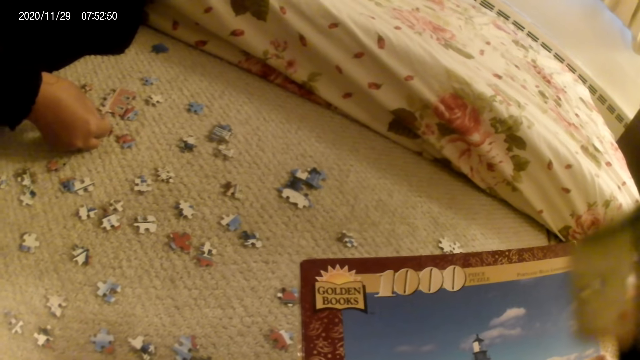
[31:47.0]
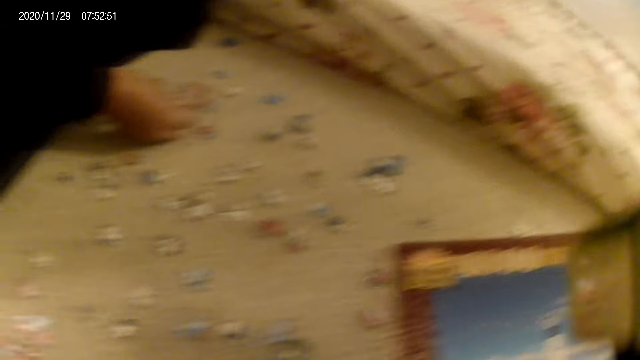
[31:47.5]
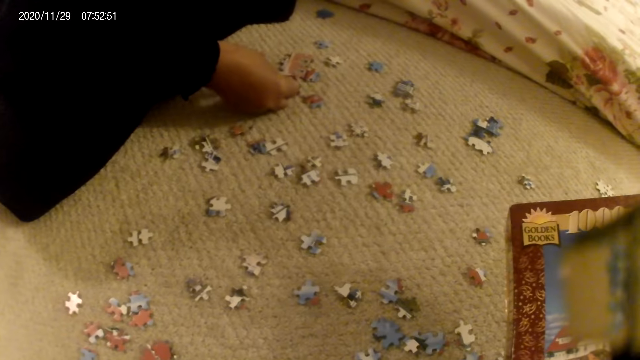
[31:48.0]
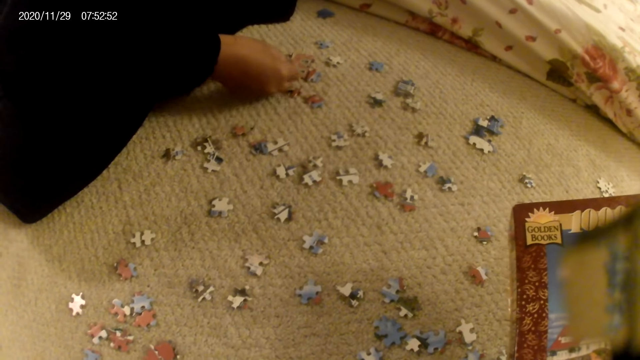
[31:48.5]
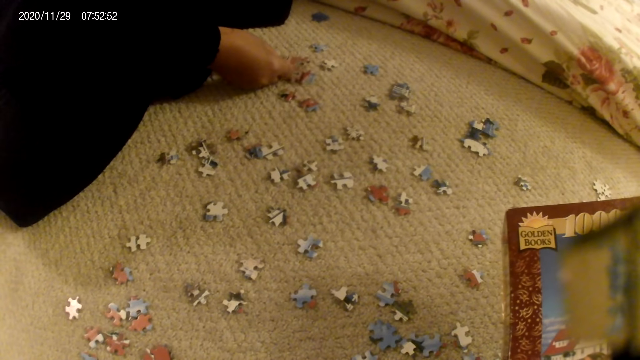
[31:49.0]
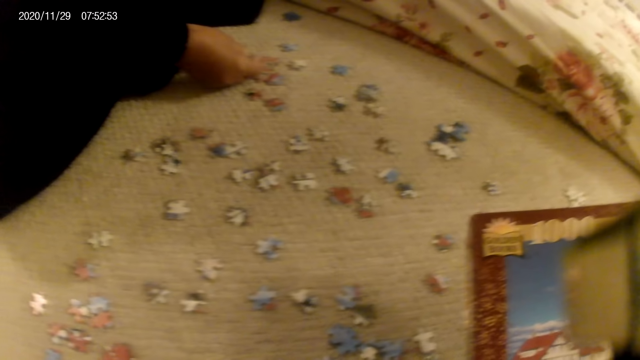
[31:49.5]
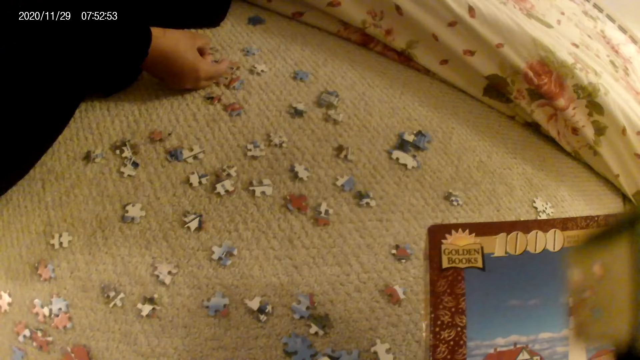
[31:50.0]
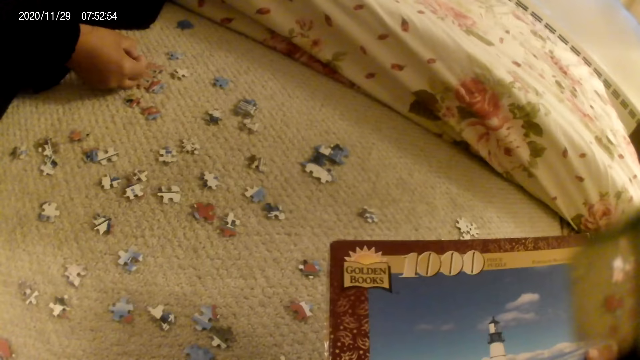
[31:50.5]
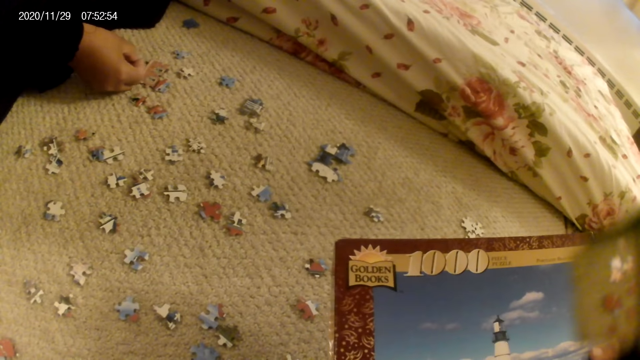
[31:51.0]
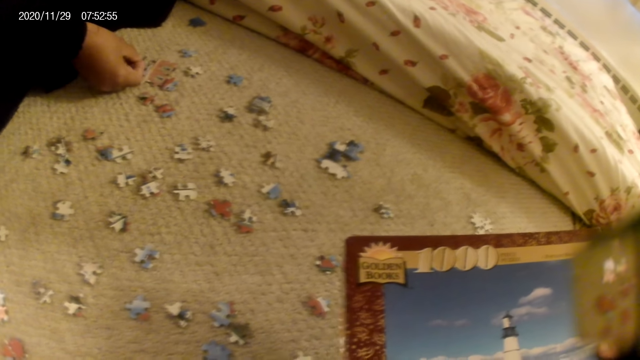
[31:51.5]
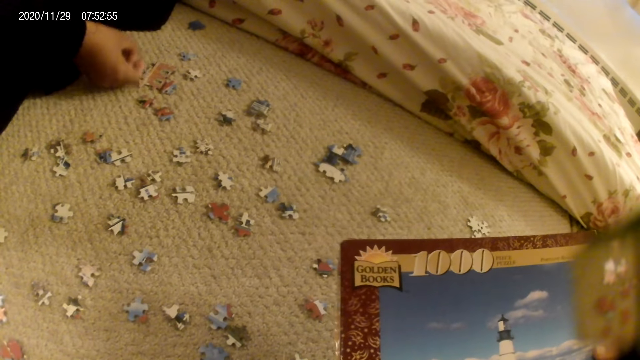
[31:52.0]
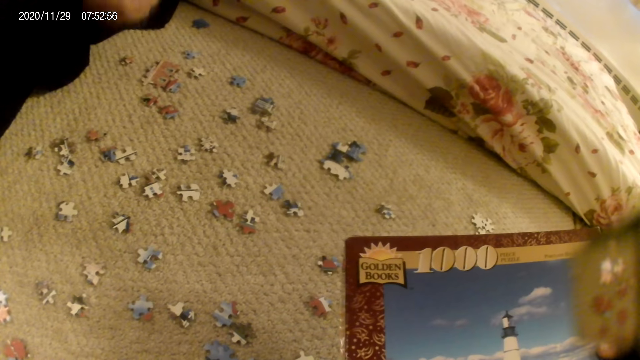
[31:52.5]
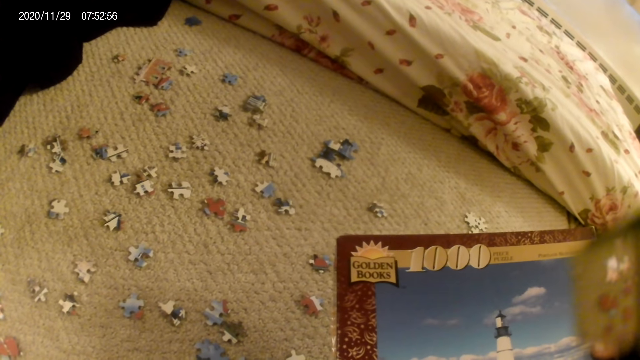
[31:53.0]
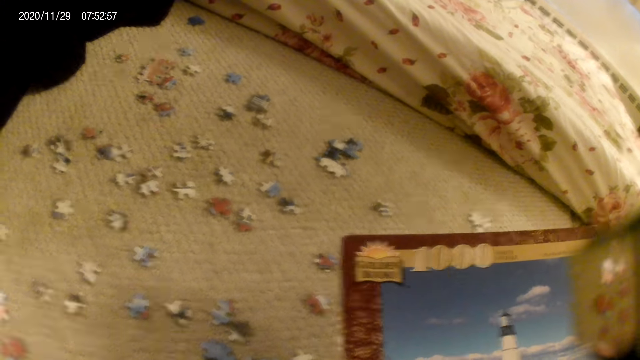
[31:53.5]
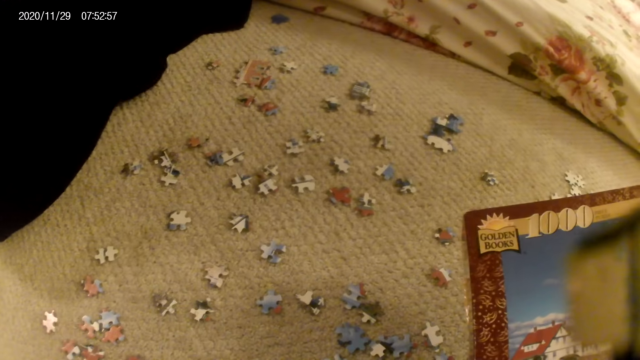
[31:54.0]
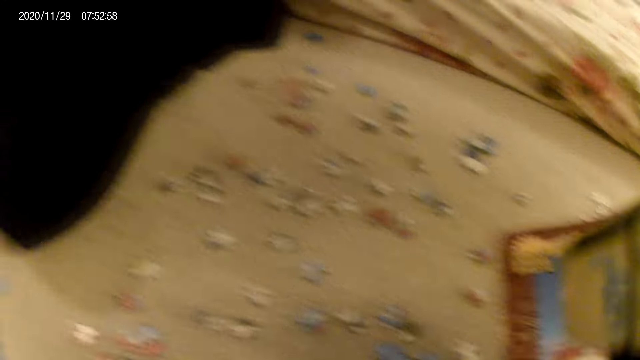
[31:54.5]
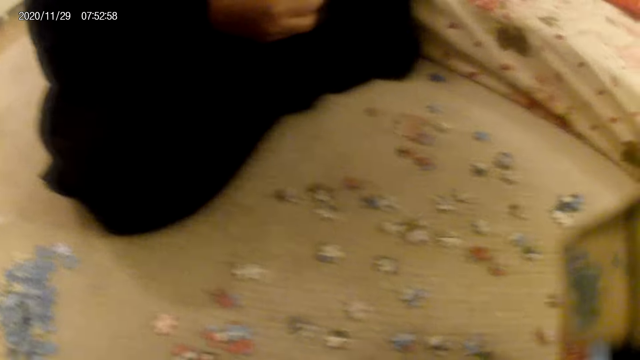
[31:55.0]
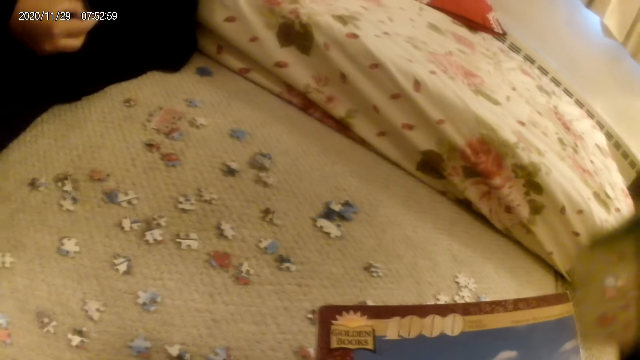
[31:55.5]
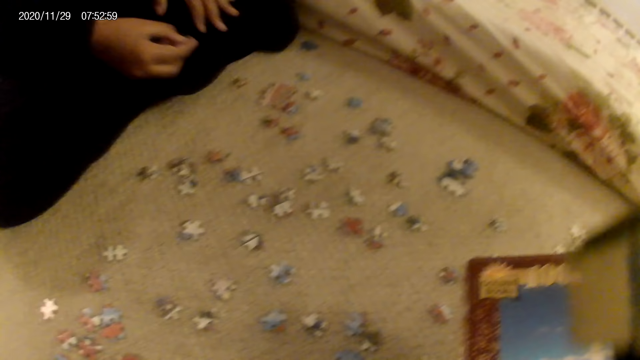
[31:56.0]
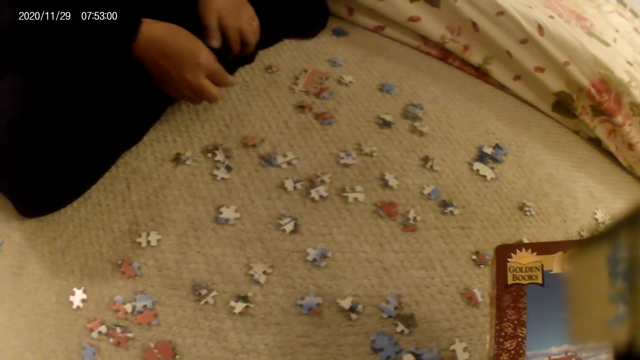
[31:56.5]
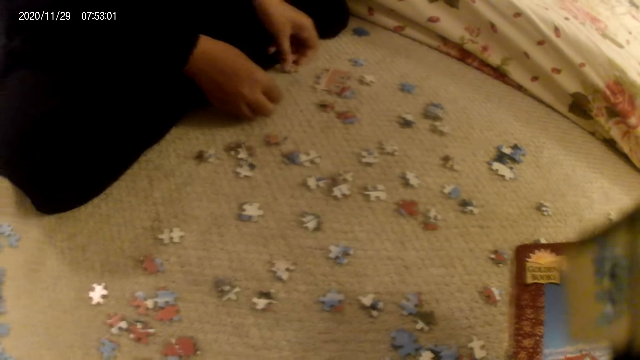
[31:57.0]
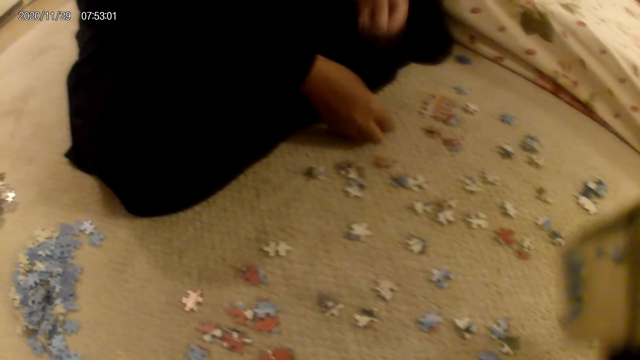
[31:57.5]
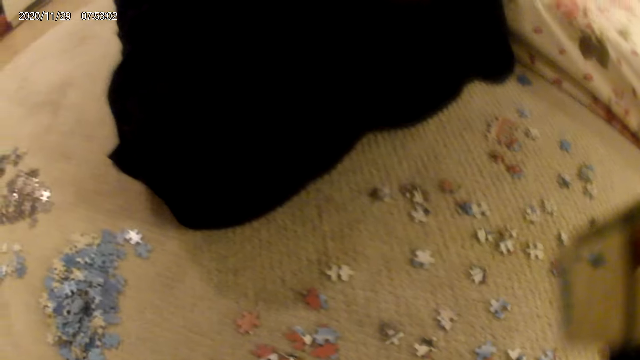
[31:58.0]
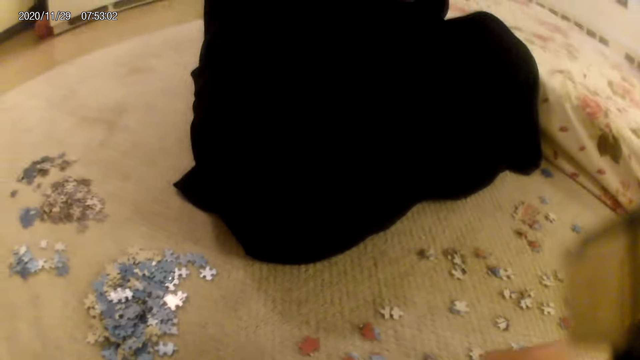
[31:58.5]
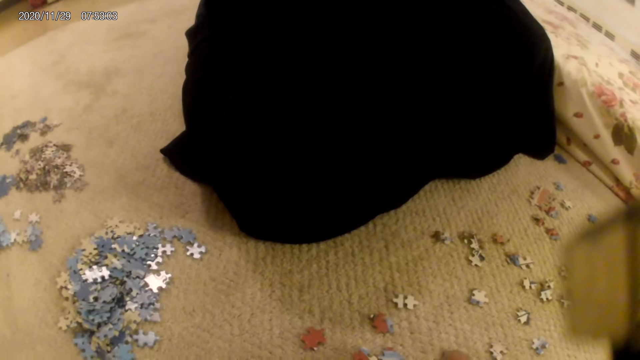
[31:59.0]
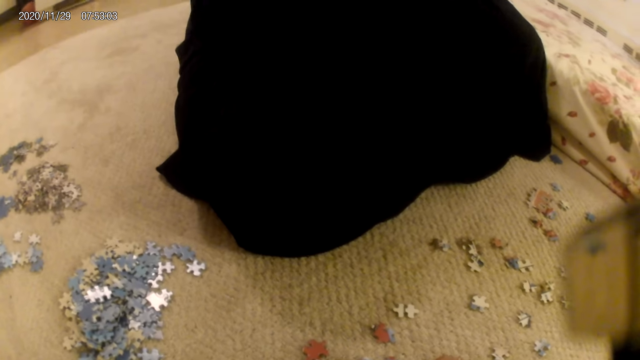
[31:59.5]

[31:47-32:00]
The camera wearer does something. They stare at the puzzle box. A lady adjusts the puzzle piece in the hand and stares at the puzzle piece. The camera wearer looks around. The lady places the puzzle piece on the floor, picks up the puzzle piece and stares at the puzzle piece. The camera wearer picks up the puzzle.

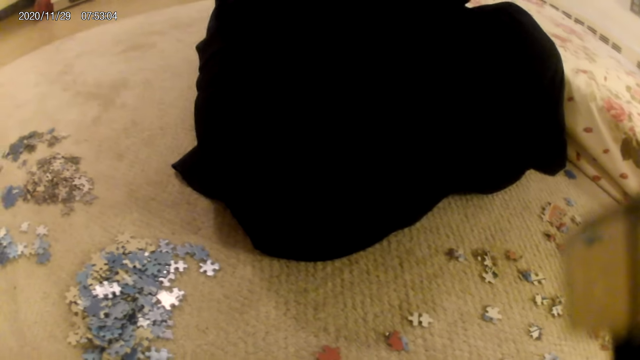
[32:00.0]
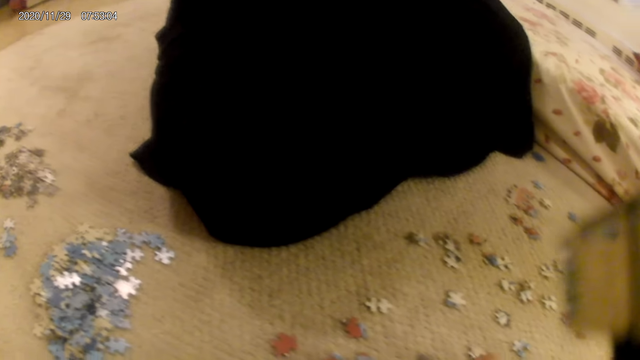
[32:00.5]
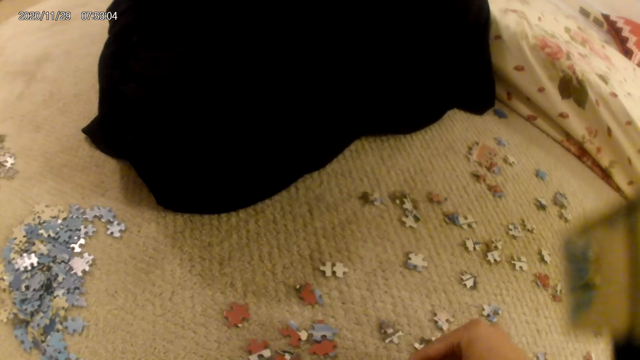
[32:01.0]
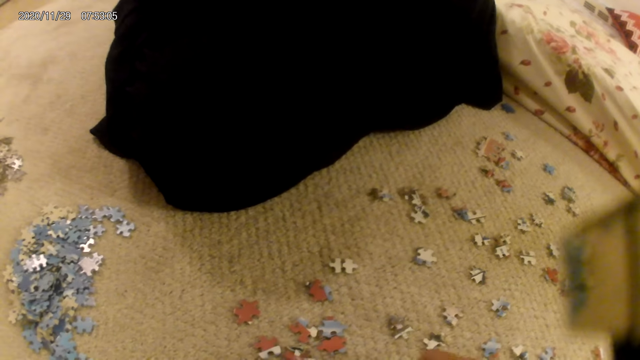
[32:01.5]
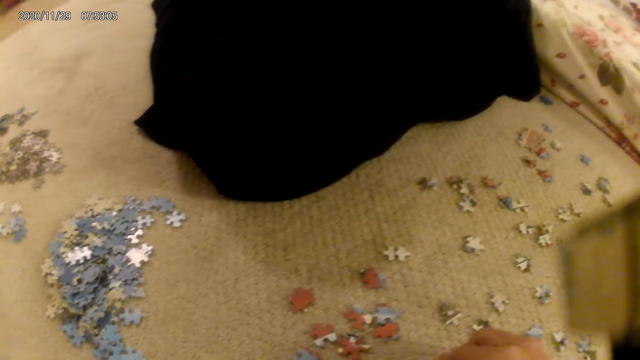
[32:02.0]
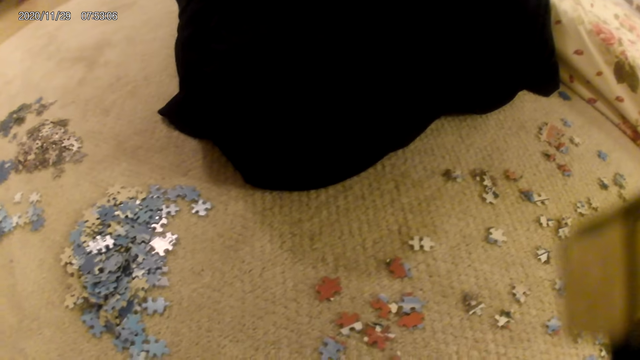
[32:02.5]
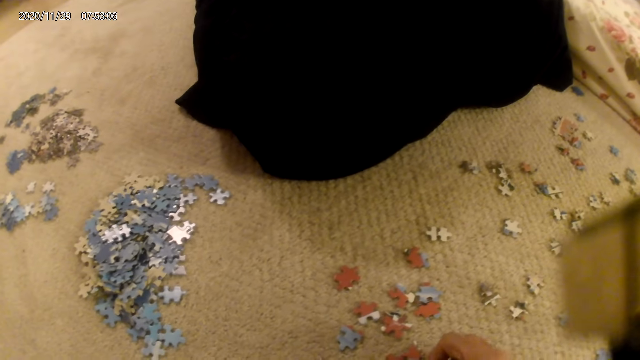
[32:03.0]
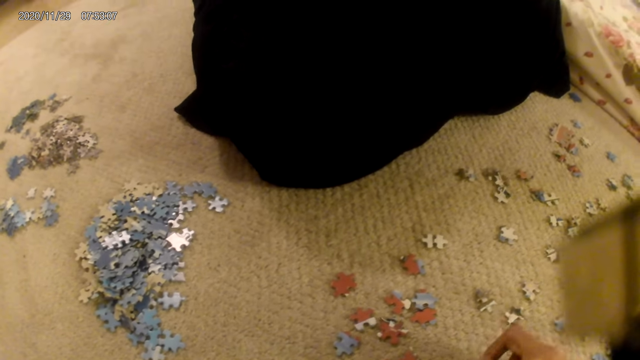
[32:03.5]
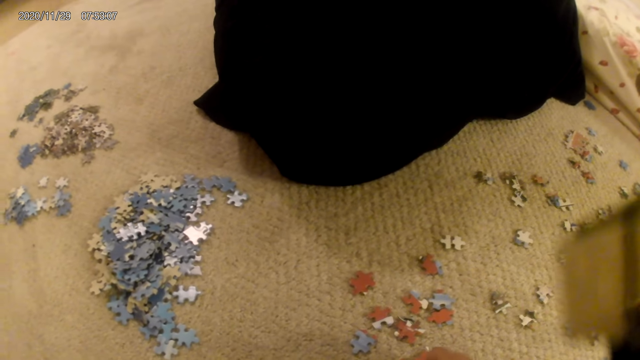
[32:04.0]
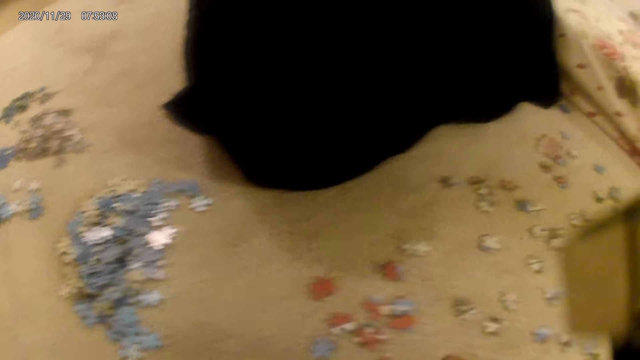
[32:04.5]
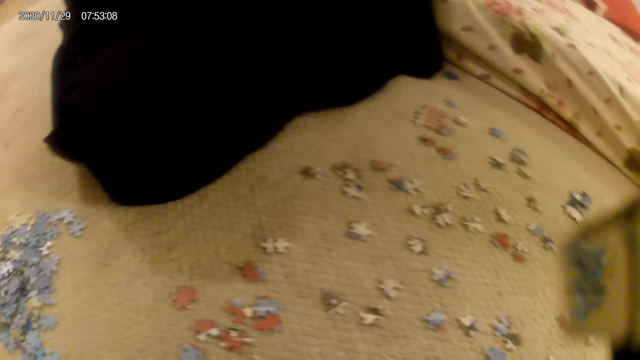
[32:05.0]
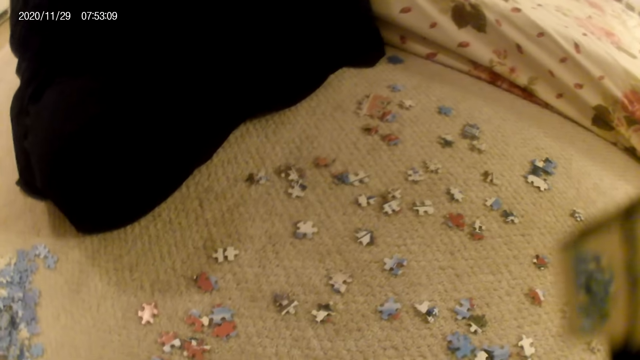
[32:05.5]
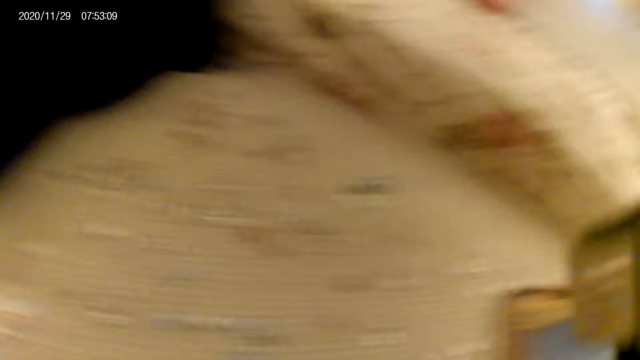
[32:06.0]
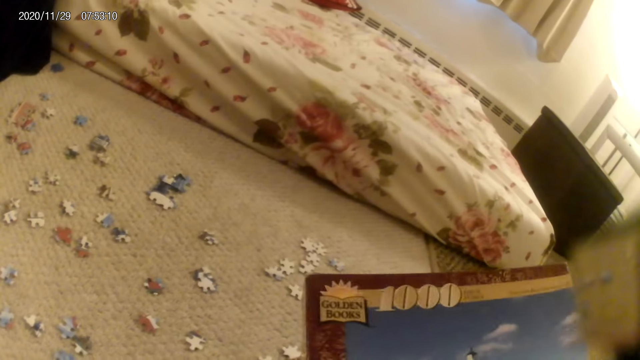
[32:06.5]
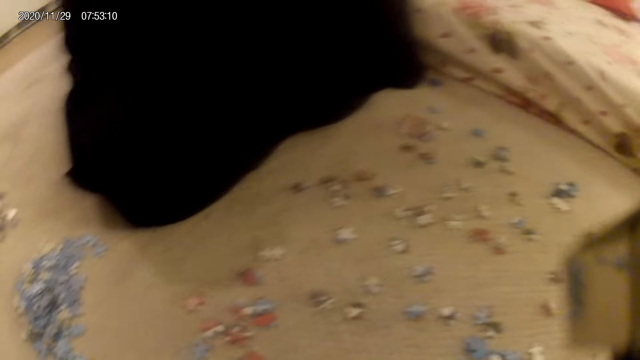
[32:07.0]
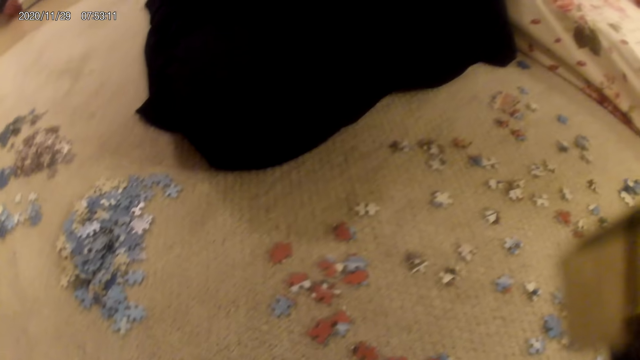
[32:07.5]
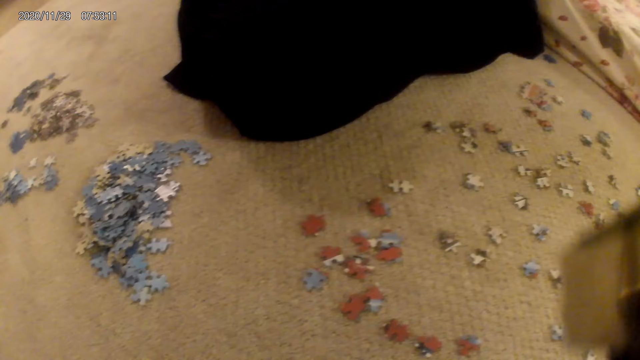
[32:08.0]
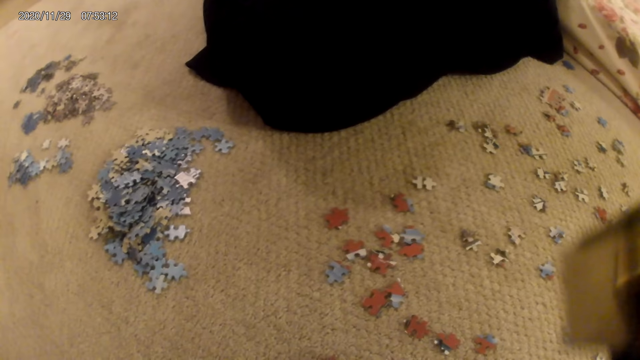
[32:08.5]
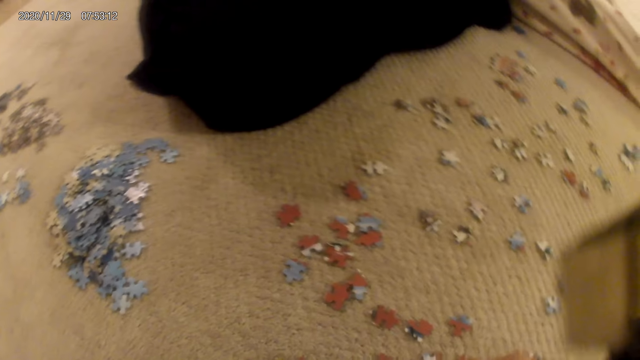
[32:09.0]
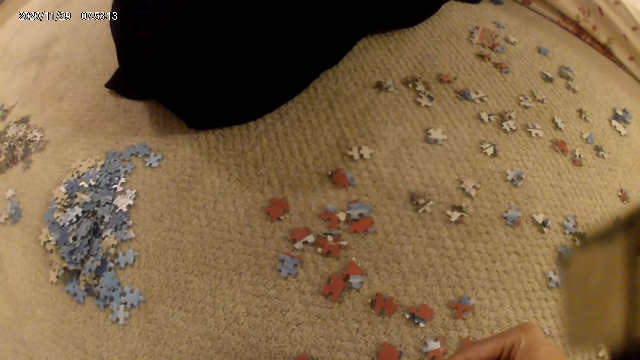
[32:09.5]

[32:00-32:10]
The camera wearer fits the puzzle piece in another piece. They turn around. They stare at the puzzle box and stare at the puzzle piece.
